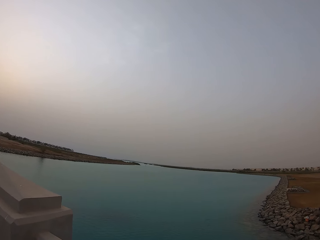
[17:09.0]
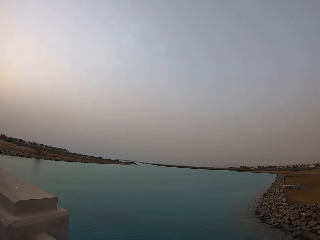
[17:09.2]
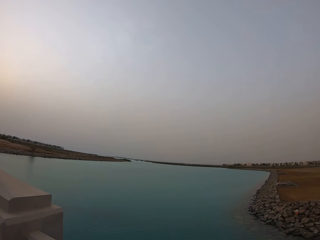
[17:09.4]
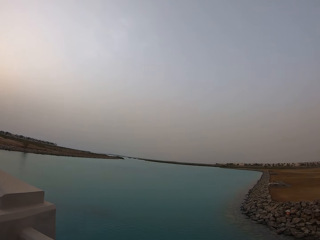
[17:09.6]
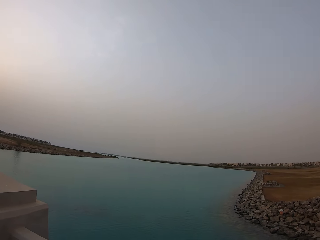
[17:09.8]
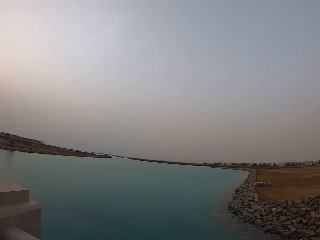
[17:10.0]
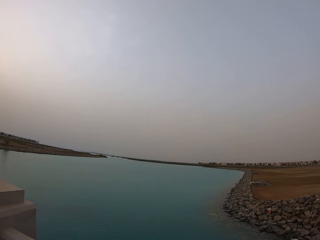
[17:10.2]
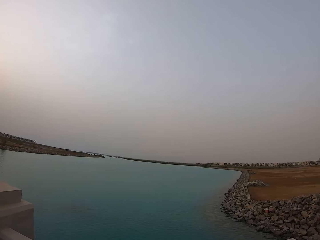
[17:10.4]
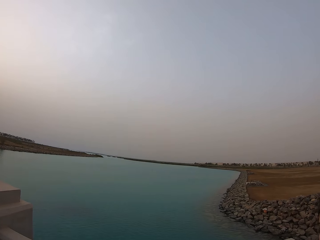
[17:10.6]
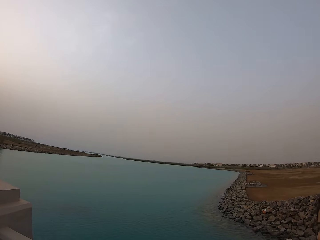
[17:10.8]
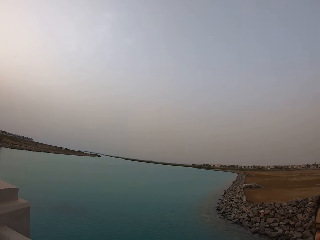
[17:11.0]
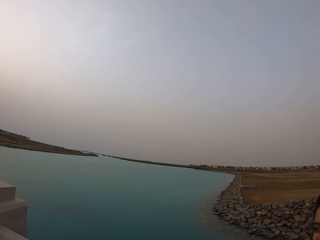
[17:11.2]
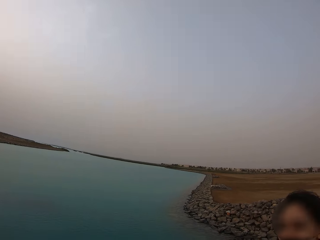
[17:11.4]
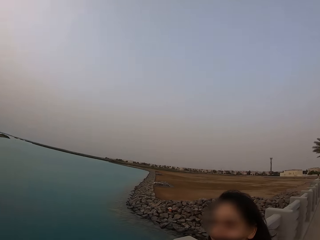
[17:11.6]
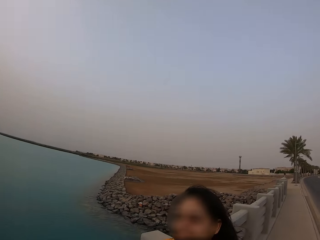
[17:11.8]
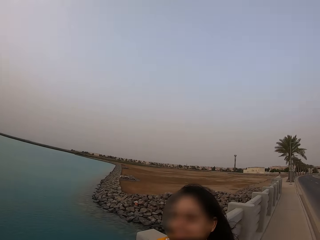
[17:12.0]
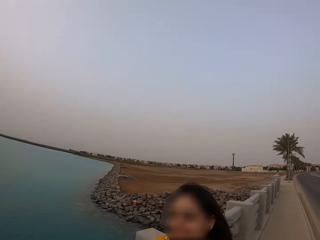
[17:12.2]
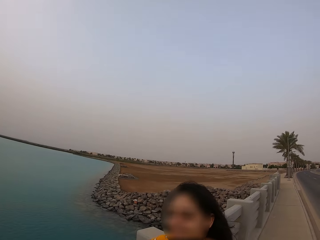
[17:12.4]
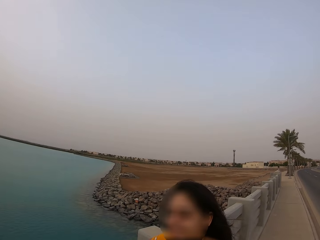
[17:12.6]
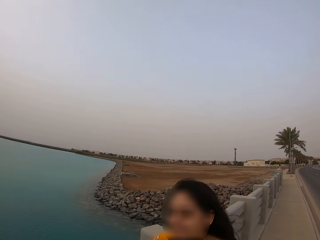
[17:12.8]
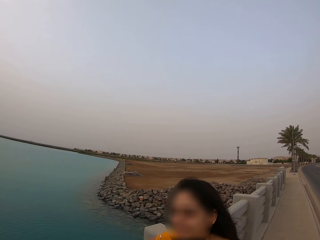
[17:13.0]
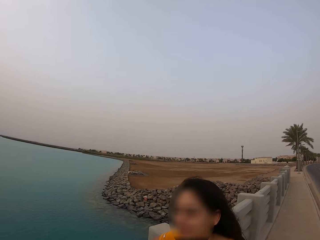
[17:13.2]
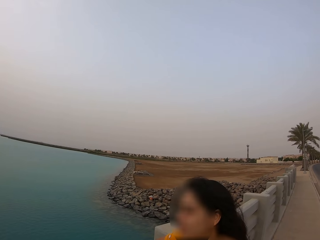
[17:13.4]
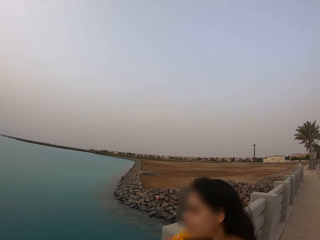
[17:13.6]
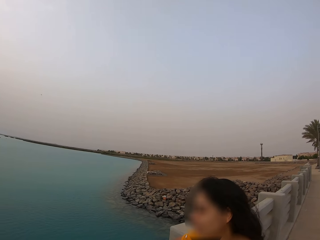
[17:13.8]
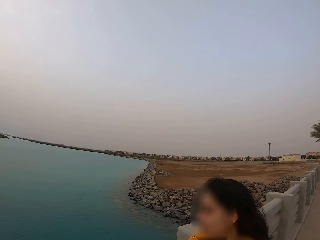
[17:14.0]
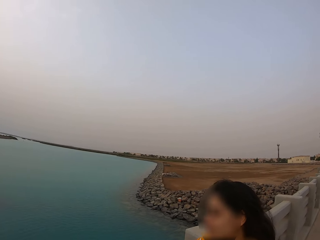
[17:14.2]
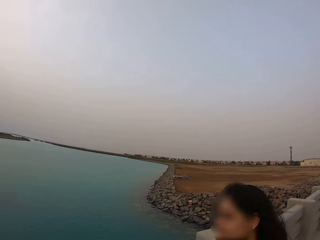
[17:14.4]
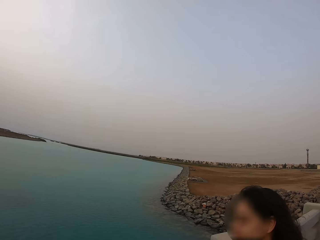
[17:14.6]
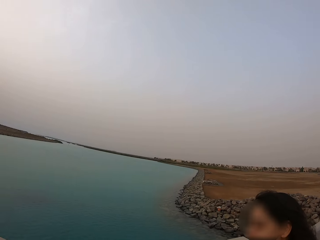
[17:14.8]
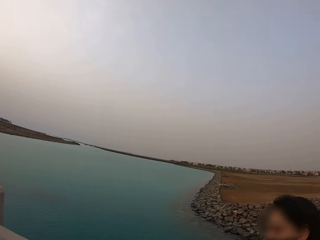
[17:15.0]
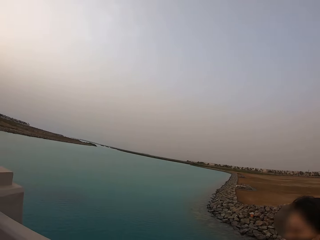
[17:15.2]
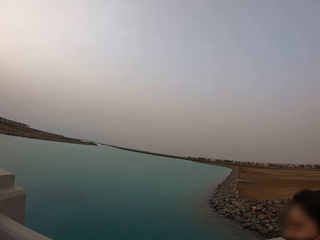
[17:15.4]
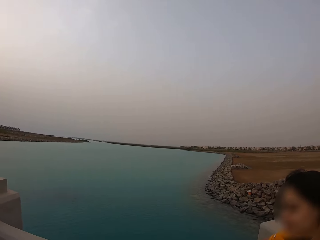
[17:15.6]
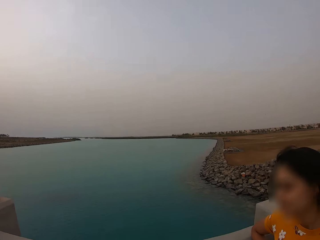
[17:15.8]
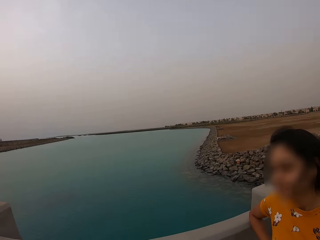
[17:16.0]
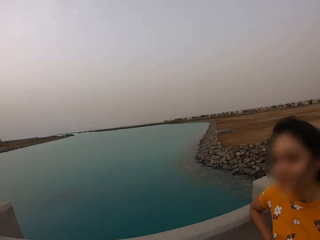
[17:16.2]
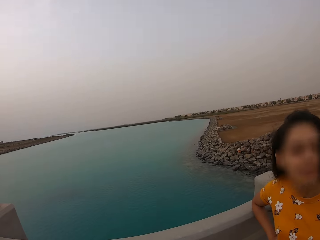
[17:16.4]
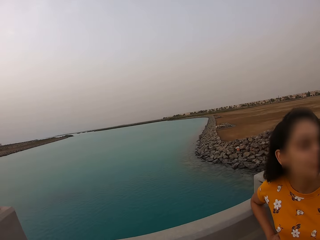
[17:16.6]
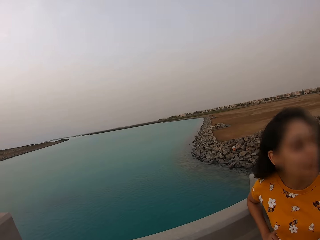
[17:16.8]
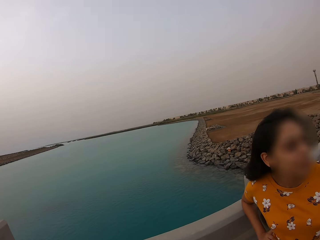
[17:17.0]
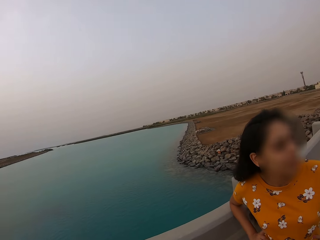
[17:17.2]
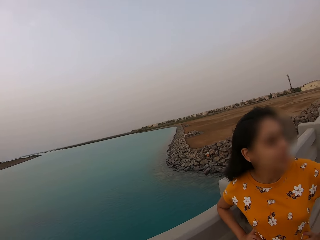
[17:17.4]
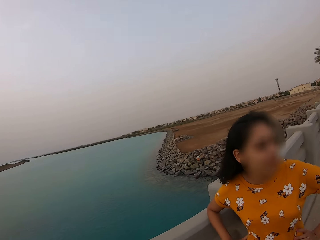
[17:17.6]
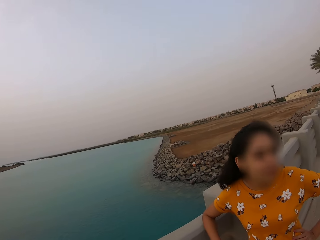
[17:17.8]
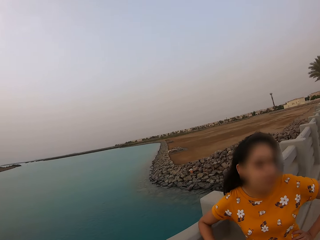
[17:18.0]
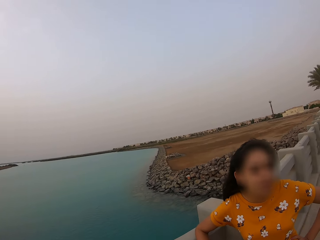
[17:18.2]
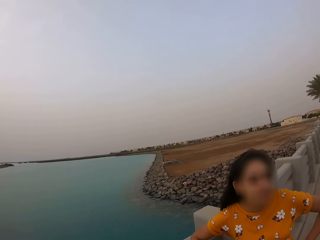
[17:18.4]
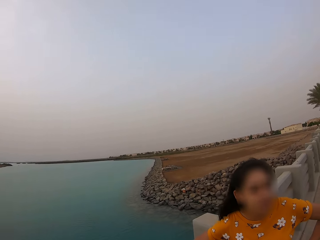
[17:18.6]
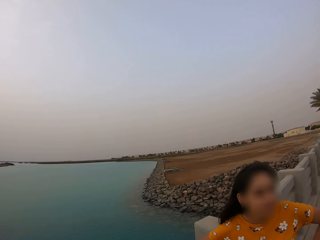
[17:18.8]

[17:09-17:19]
The camera wearer looks at the lady. The lady leans over the stone railing and talks.

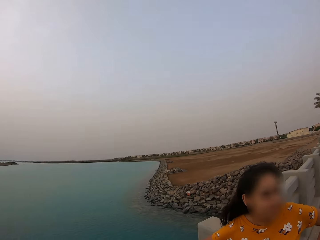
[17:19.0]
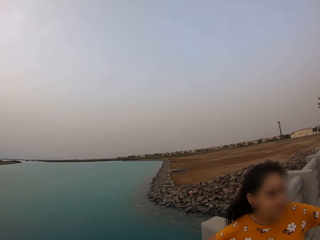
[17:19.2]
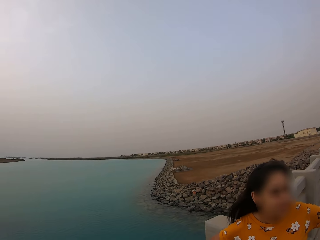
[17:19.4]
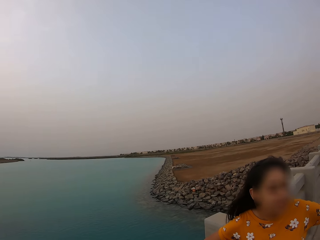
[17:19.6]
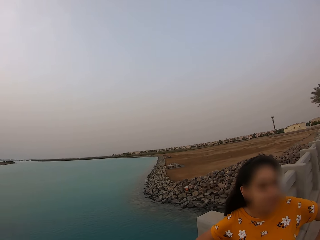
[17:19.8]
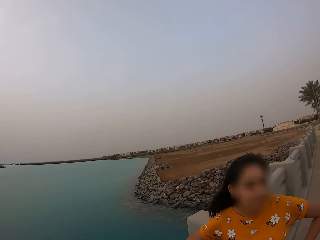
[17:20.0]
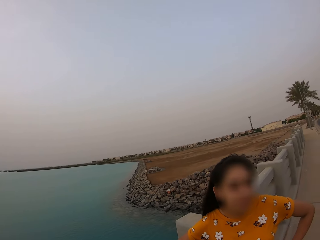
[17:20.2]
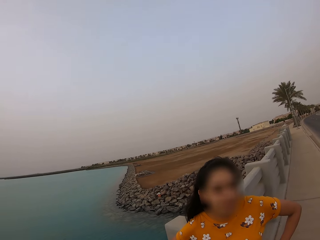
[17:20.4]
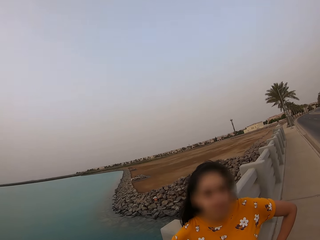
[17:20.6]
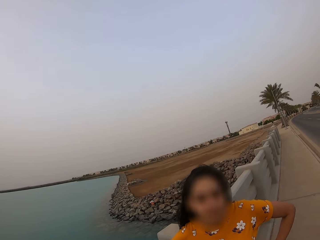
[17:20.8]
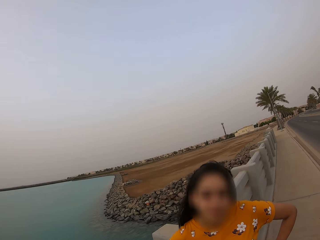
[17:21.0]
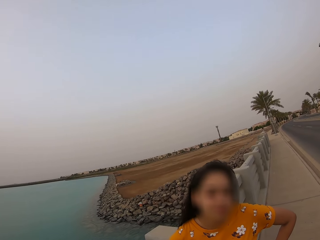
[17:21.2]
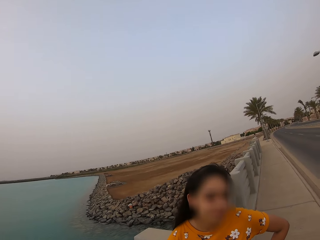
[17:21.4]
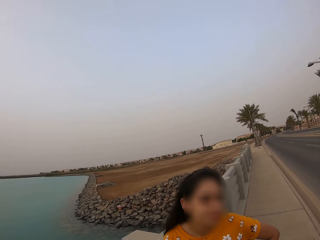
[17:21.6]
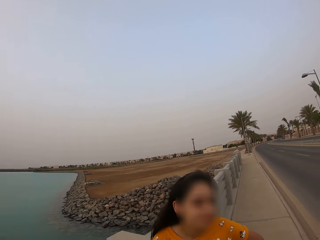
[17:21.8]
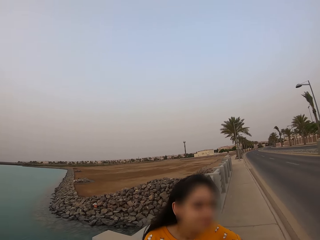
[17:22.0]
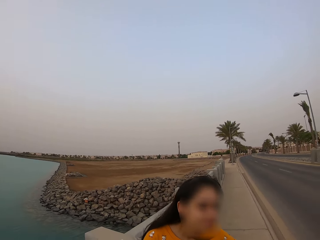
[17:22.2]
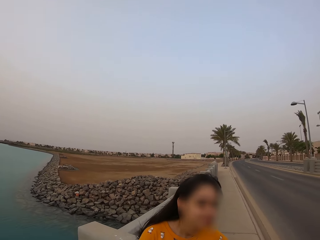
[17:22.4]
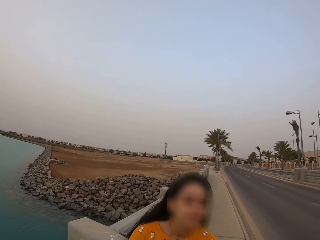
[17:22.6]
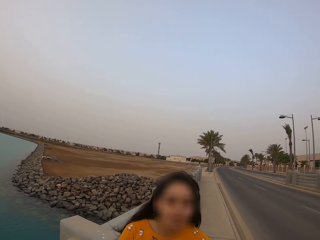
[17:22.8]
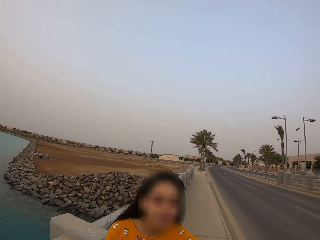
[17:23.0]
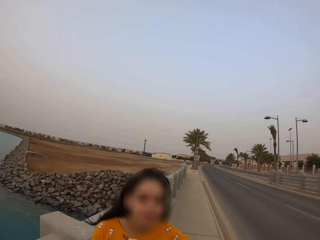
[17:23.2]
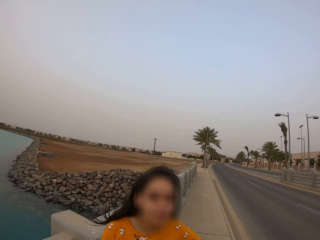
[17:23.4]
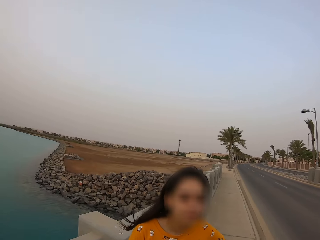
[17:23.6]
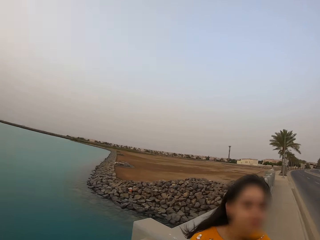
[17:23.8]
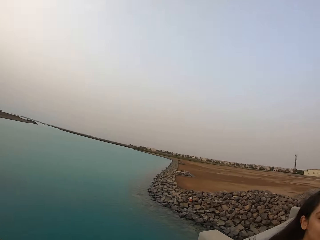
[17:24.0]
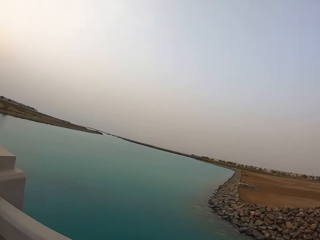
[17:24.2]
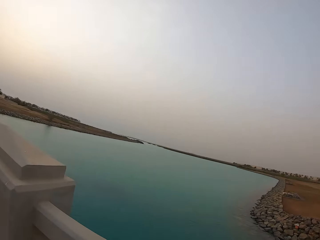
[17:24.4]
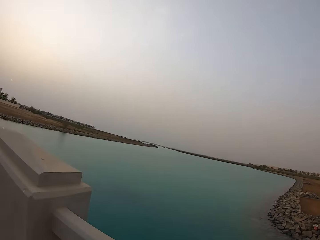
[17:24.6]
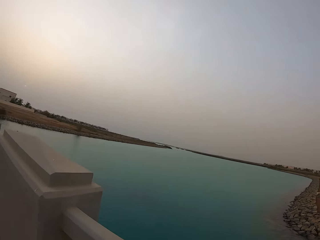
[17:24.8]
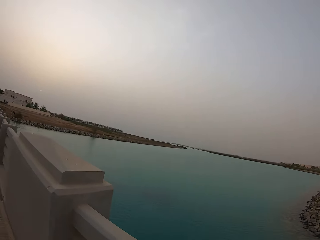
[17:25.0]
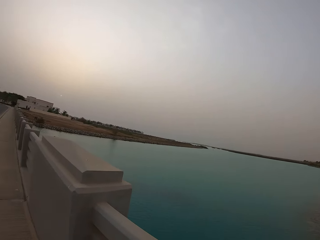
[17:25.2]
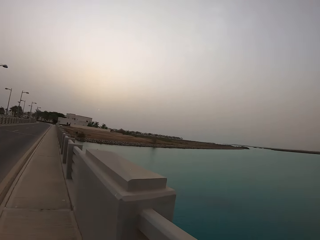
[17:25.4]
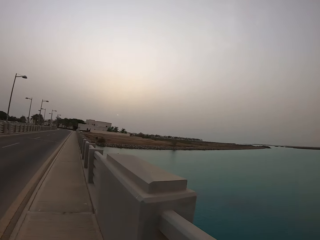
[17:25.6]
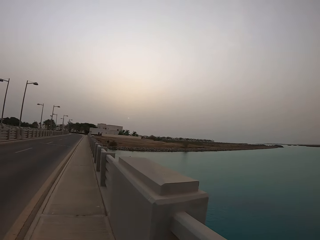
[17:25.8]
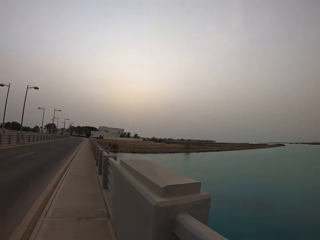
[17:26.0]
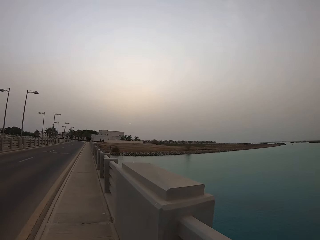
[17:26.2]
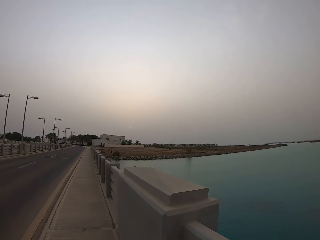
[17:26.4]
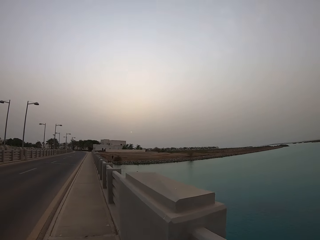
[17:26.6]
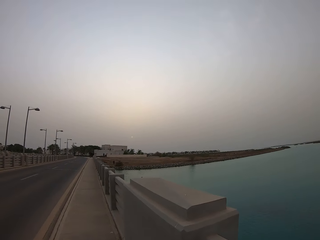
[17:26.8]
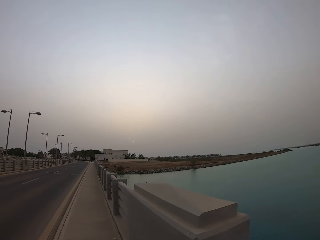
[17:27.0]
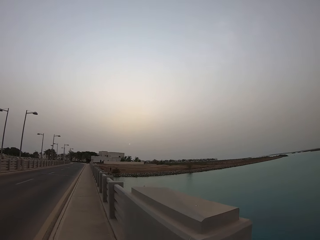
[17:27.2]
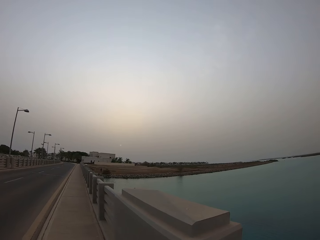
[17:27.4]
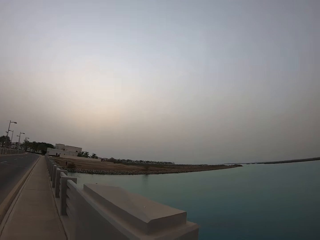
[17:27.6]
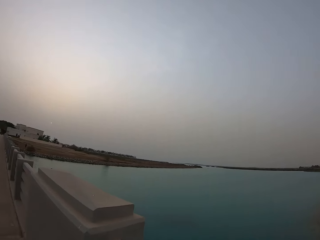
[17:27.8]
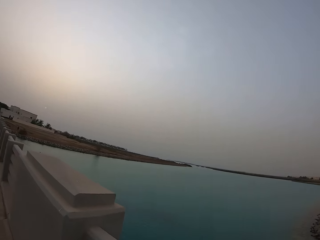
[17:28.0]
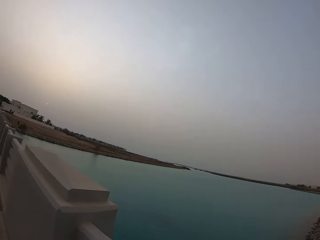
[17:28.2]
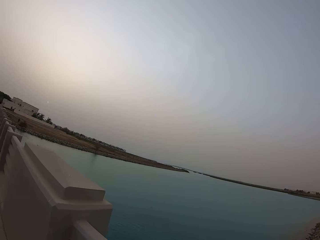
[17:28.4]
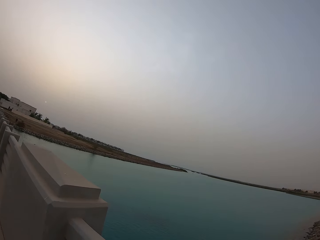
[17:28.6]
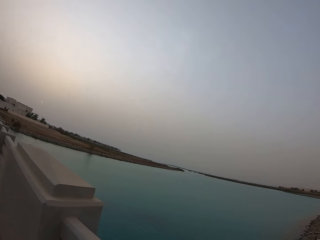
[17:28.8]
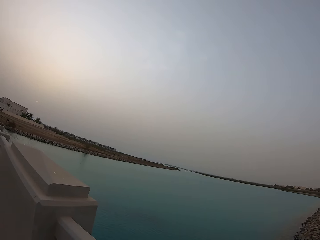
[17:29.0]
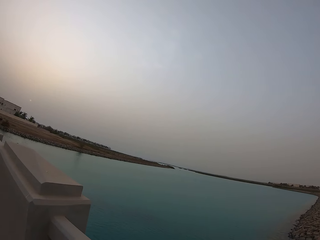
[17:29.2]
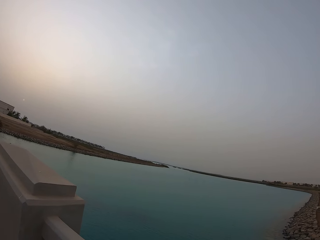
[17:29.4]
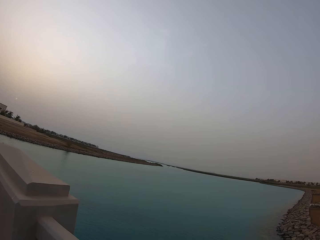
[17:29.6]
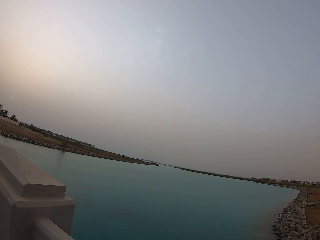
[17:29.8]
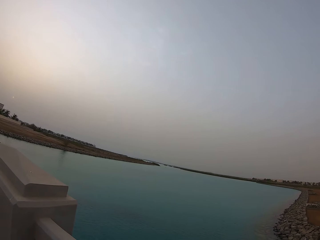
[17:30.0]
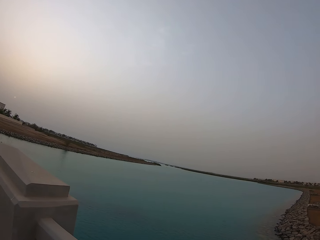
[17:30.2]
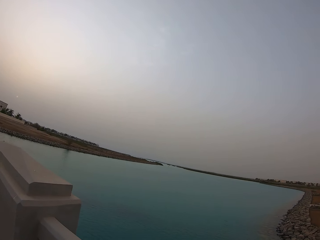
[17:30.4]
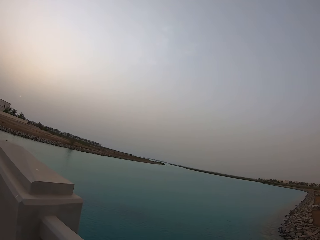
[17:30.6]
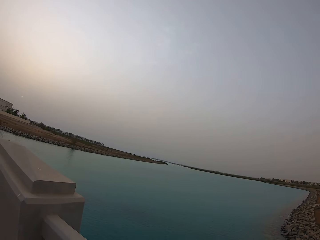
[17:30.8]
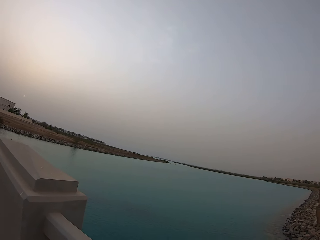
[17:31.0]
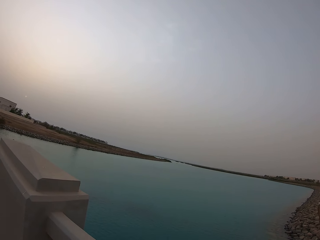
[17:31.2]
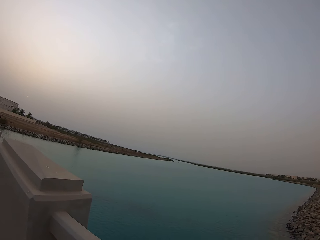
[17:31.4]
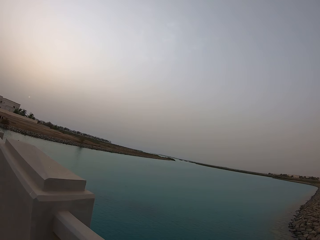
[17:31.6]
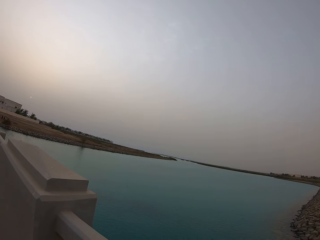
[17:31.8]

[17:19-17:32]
The lady stands. The camera wearer looks over the water.
